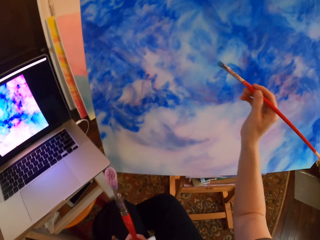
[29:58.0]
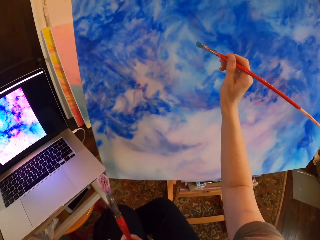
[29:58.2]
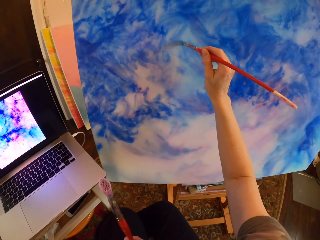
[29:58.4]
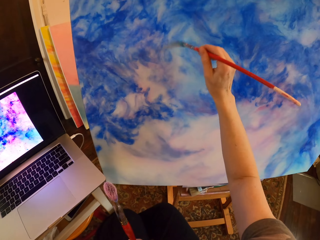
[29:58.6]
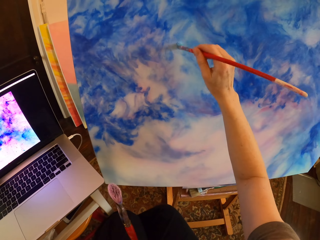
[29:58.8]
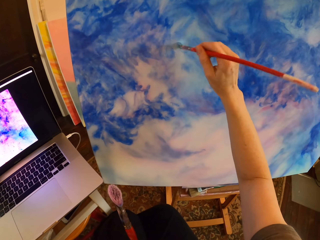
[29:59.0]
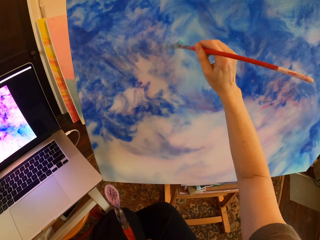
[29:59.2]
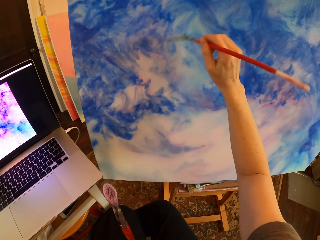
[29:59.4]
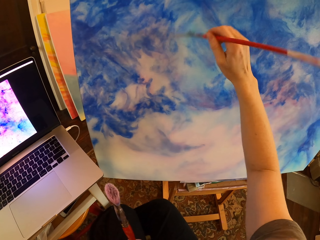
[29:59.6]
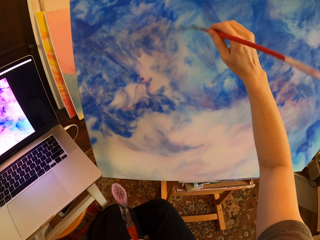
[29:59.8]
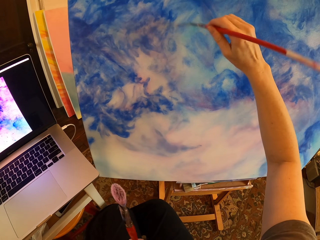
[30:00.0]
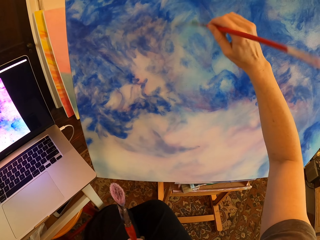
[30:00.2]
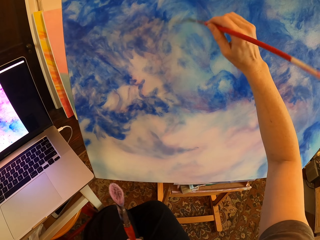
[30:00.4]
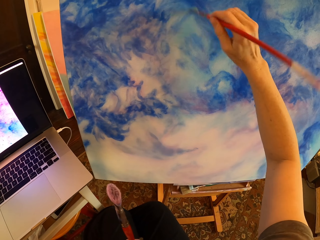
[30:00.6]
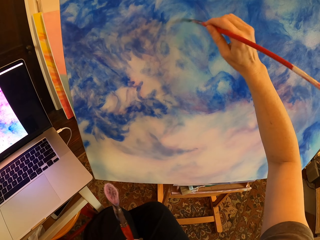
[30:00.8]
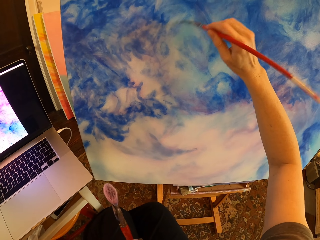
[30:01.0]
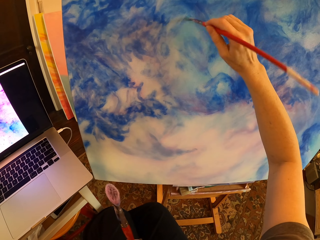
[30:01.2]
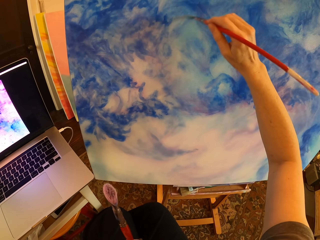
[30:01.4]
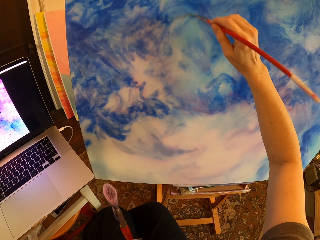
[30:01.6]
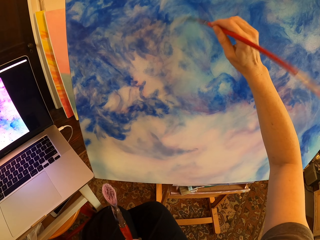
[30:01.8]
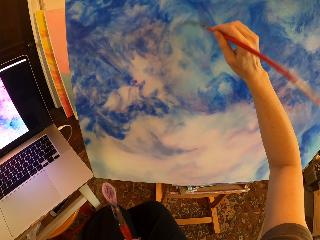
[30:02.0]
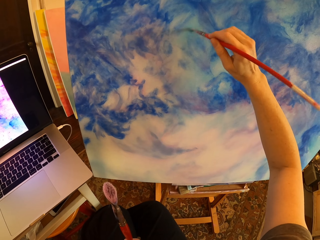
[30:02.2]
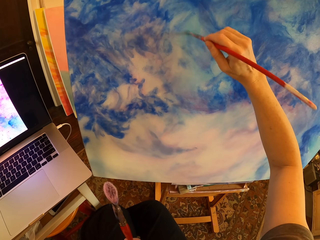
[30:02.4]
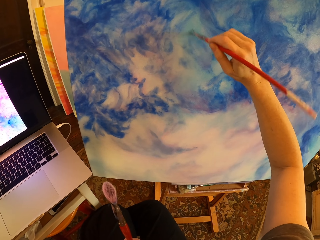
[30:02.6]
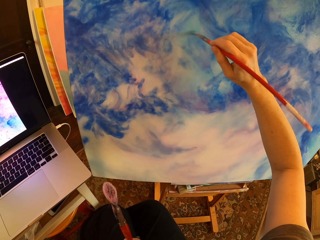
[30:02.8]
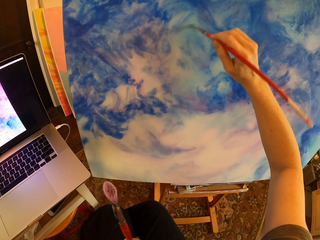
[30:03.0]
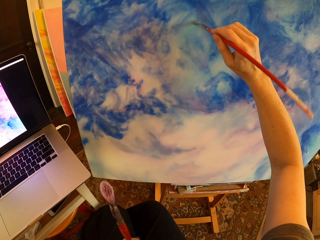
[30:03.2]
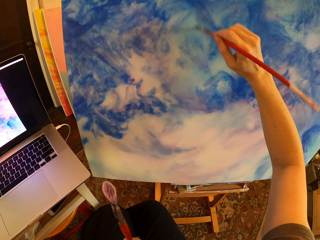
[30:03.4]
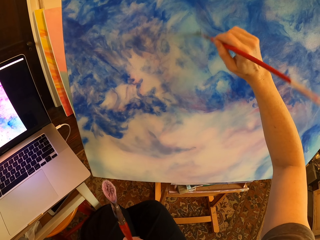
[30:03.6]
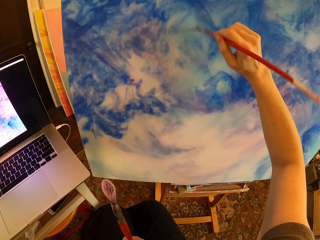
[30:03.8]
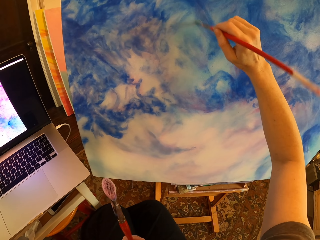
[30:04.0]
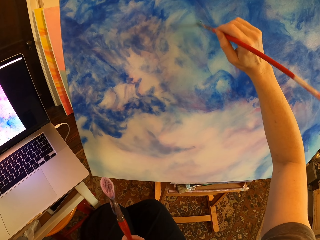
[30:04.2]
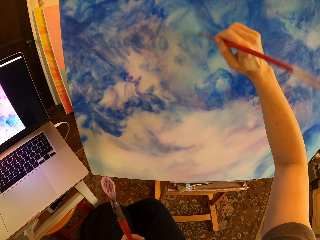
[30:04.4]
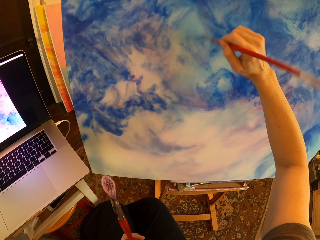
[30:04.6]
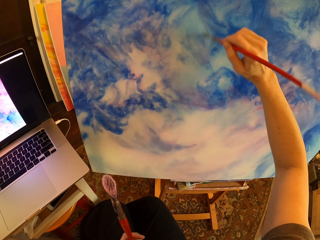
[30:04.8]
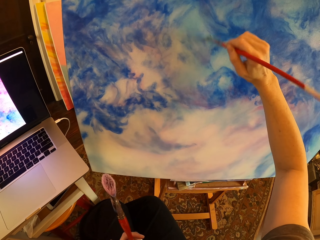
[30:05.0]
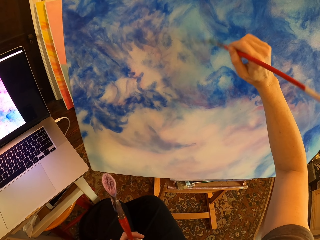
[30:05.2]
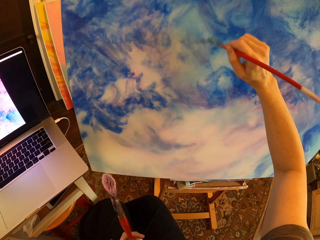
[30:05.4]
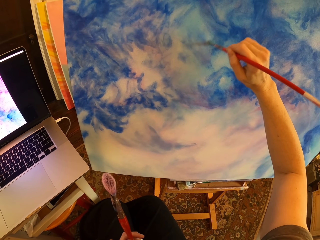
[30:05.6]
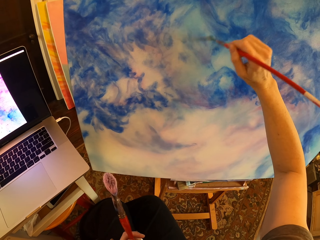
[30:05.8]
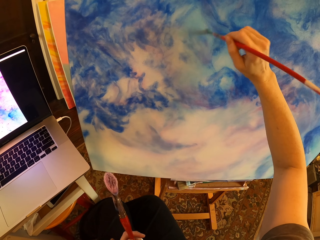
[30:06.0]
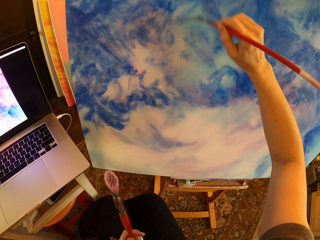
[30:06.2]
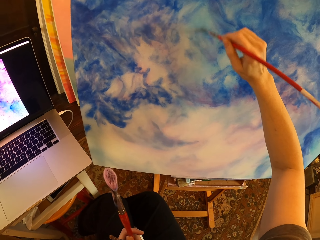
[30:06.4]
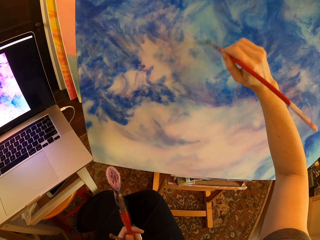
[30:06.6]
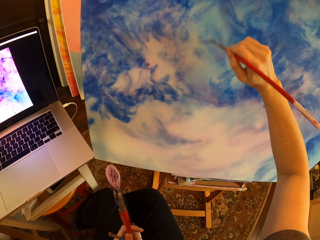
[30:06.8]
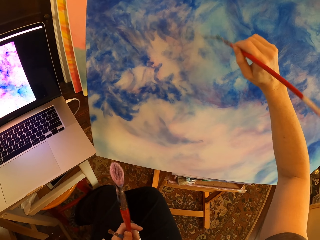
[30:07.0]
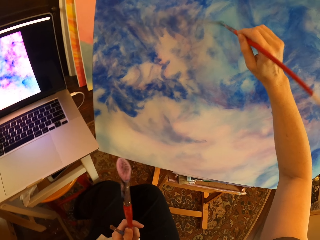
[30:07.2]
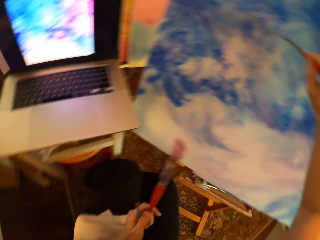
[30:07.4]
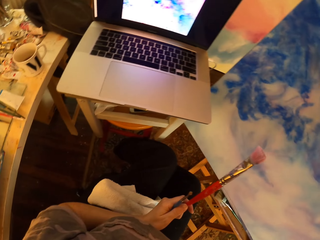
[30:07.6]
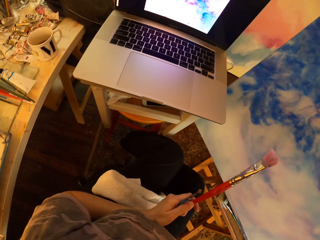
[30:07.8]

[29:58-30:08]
The camera wearer paints on a canvas with an art brush. They hold art brushes.

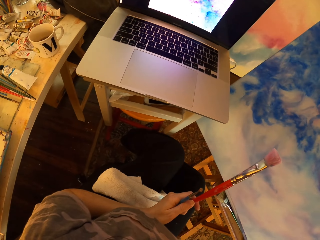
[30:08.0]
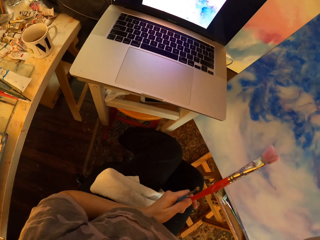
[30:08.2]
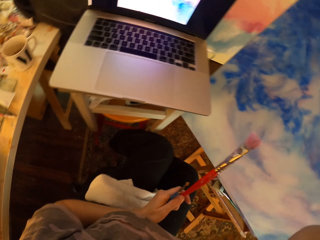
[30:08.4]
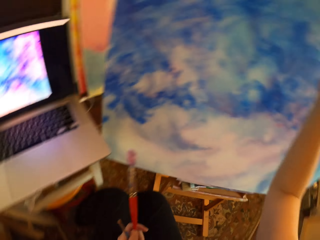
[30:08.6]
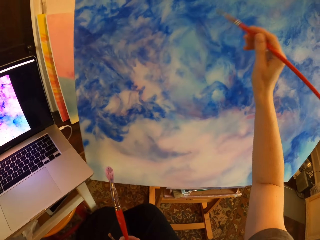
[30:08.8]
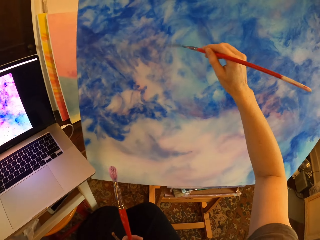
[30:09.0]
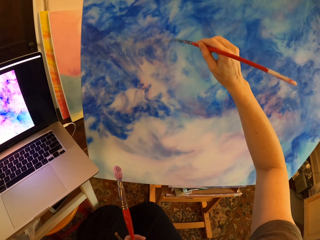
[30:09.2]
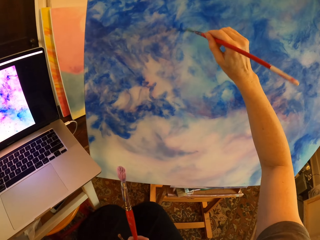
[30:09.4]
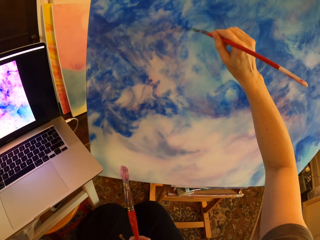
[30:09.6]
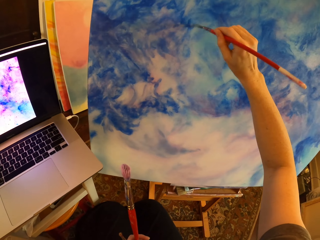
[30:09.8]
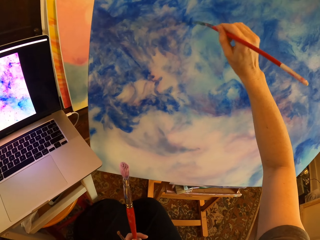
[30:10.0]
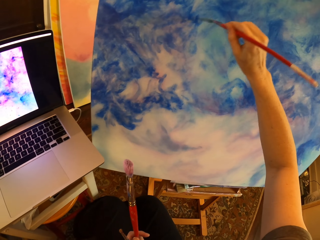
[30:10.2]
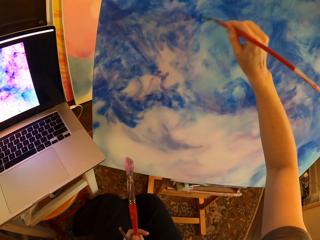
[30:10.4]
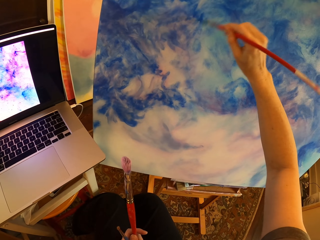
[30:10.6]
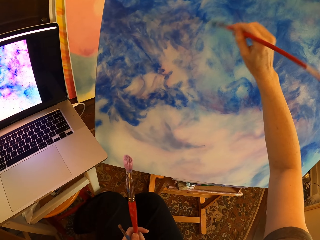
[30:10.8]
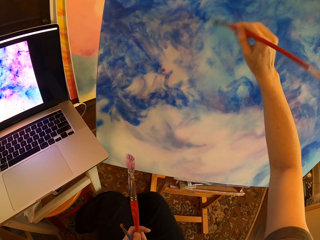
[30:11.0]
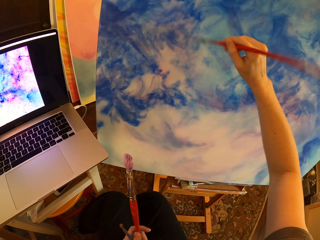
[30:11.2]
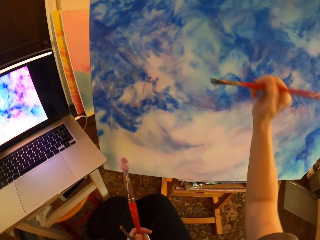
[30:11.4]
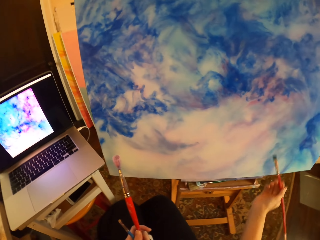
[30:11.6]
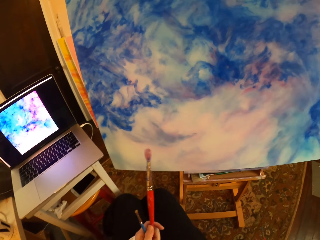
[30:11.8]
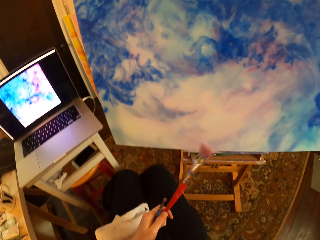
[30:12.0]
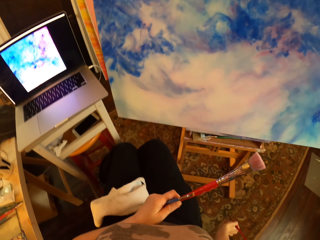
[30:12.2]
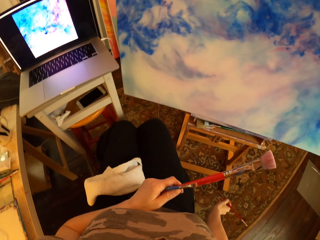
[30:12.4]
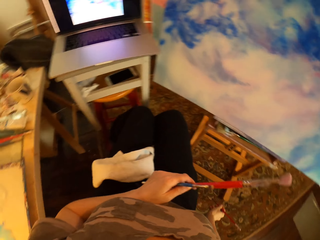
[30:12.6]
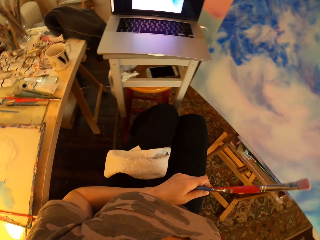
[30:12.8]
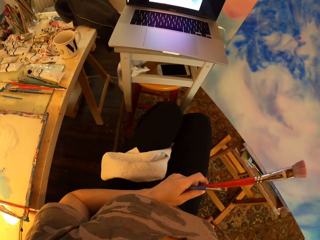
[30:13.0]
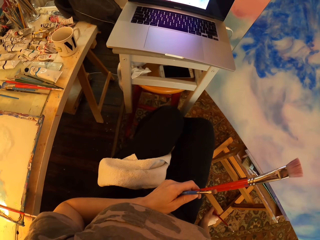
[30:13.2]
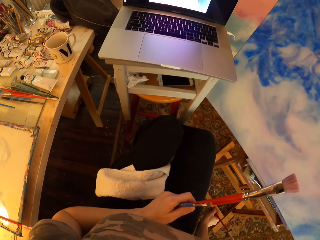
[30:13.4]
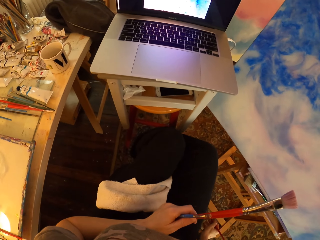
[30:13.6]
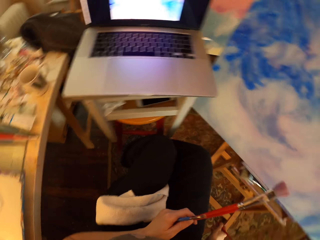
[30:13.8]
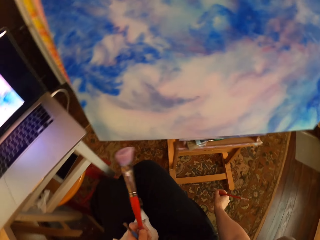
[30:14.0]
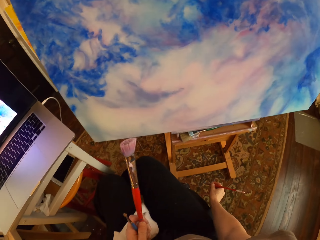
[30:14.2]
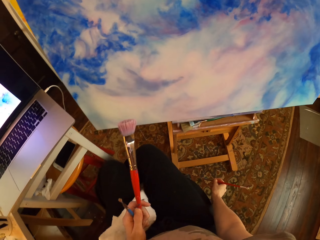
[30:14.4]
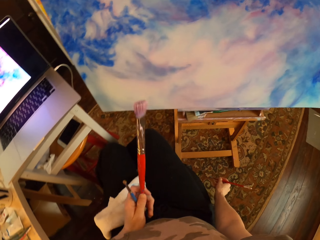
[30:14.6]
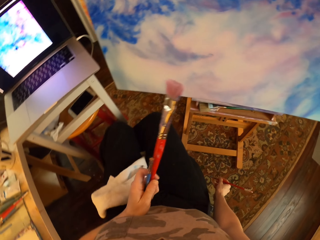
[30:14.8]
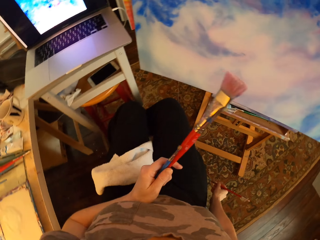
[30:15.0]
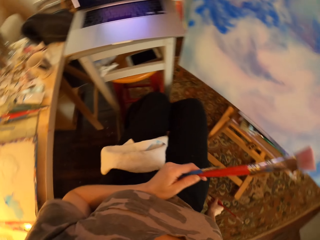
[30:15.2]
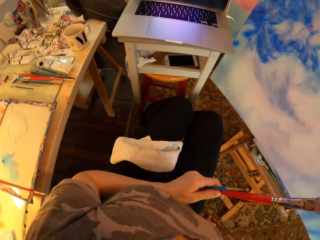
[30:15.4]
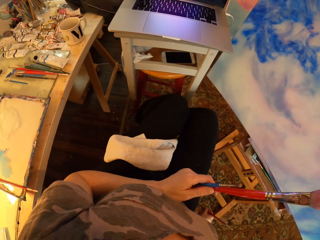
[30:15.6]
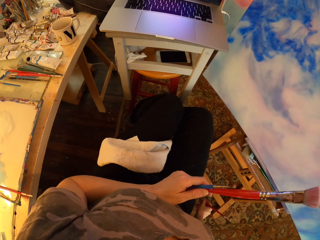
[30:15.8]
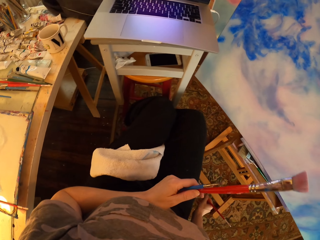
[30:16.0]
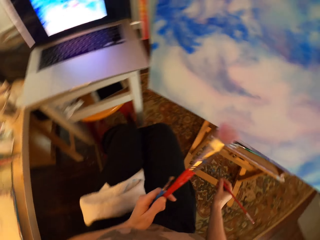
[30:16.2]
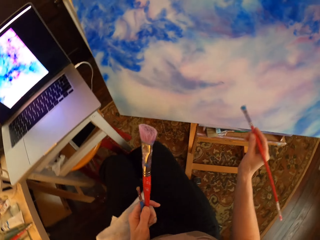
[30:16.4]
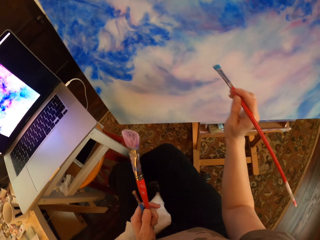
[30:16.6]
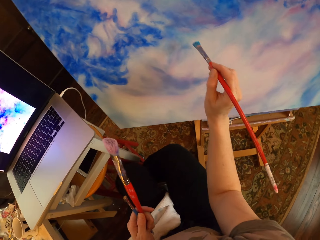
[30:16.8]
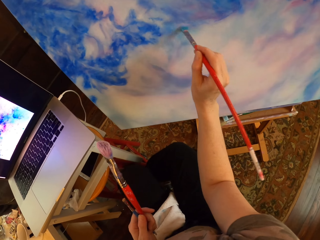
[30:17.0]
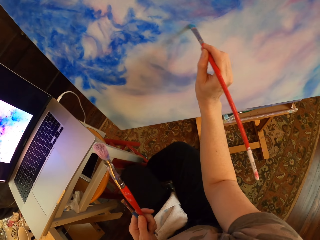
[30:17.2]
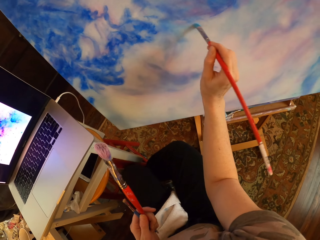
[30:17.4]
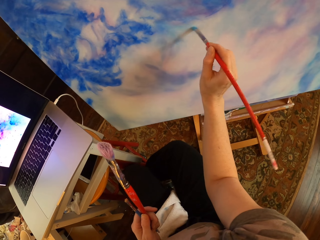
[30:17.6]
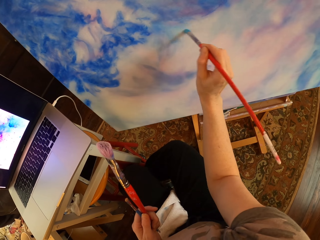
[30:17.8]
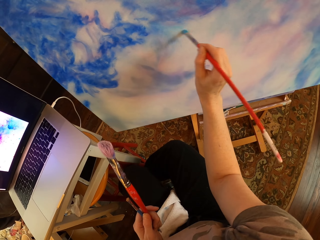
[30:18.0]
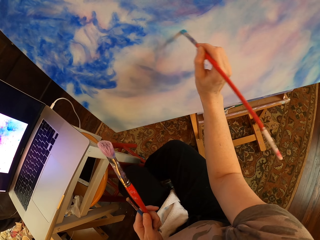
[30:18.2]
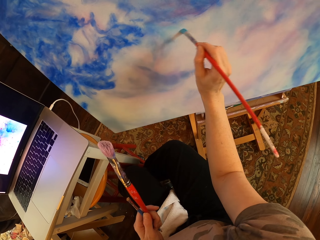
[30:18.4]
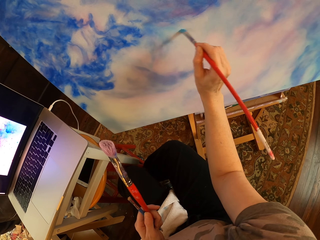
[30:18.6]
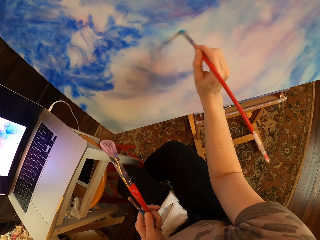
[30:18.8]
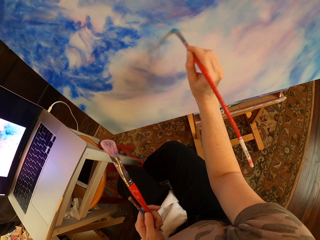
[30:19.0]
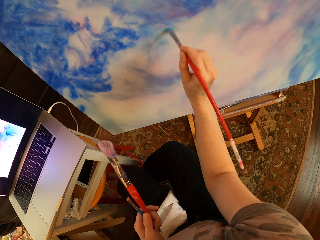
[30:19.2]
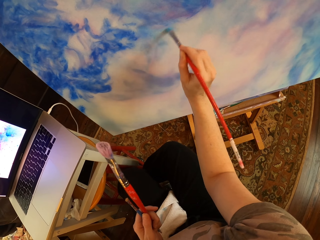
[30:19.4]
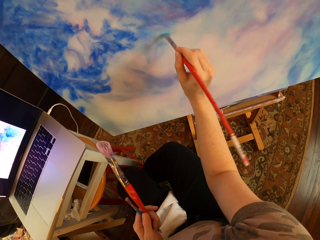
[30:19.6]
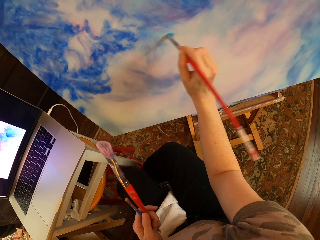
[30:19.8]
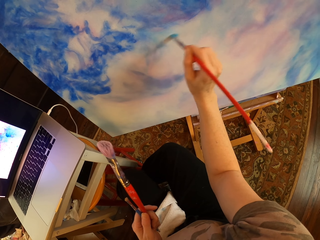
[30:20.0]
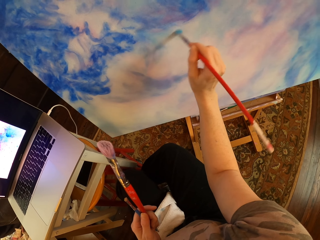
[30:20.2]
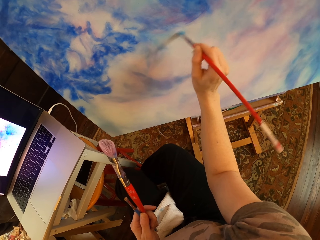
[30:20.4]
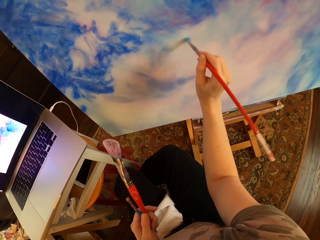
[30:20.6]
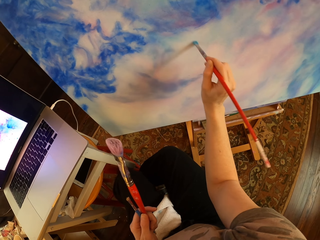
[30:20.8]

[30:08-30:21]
The camera wearer holds art brushes. They stare at the laptop. They turn to the side. They paint on a canvas with an art brush. They hold the art brushes. They pause. They stare at the laptop. They hold the art brushes. They turn to the side. They compare the painting to a picture on the laptop. They hold the art brushes. They turn to the side. They paint on the canvas with the art brush. They hold the art brushes.
